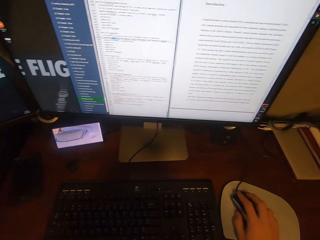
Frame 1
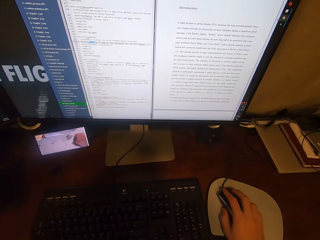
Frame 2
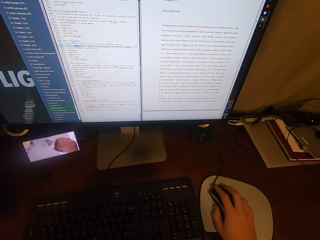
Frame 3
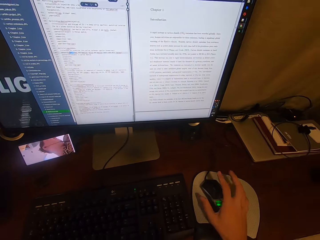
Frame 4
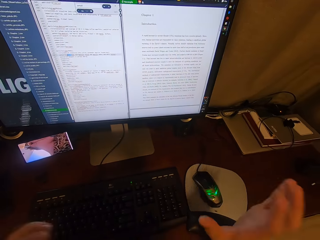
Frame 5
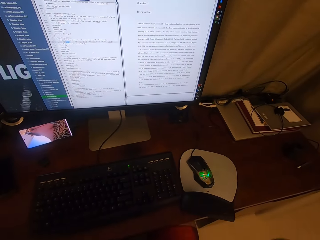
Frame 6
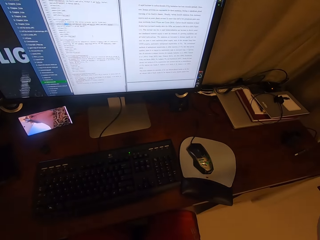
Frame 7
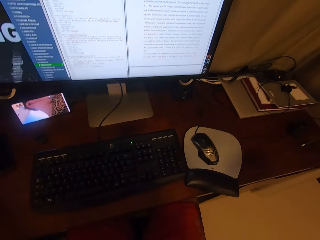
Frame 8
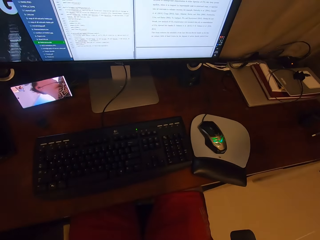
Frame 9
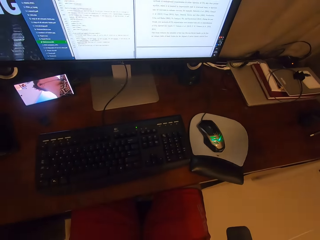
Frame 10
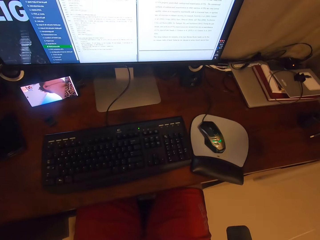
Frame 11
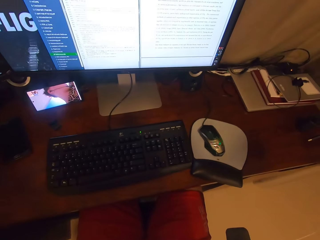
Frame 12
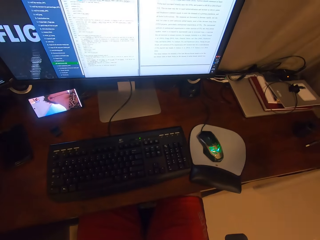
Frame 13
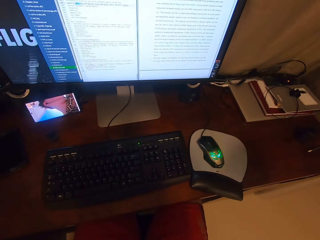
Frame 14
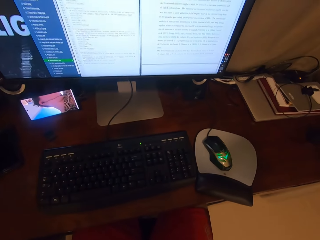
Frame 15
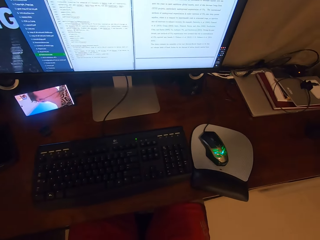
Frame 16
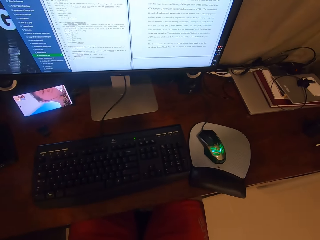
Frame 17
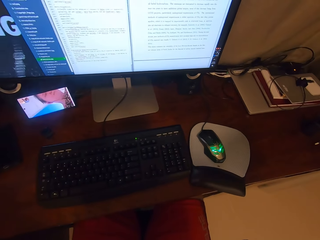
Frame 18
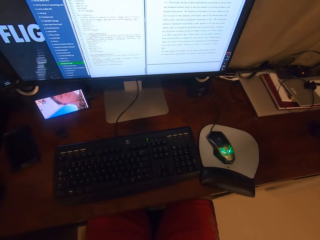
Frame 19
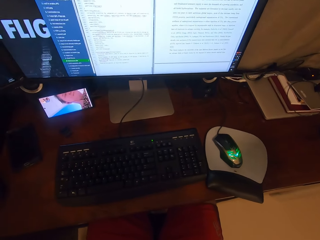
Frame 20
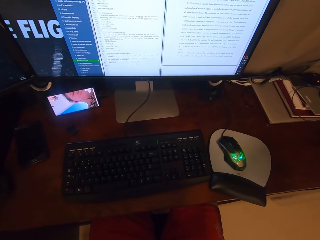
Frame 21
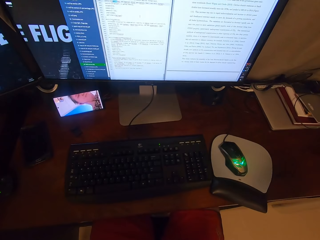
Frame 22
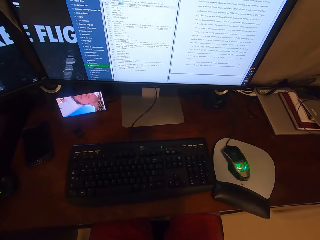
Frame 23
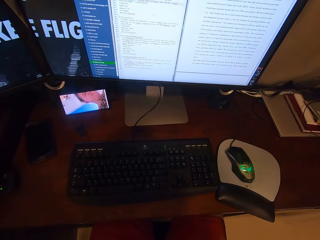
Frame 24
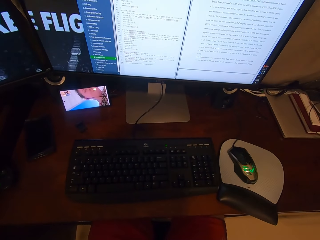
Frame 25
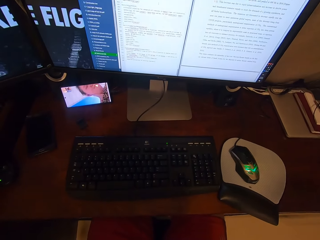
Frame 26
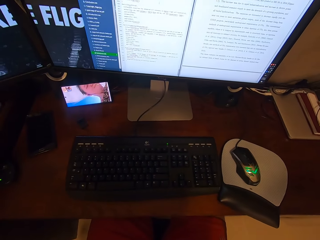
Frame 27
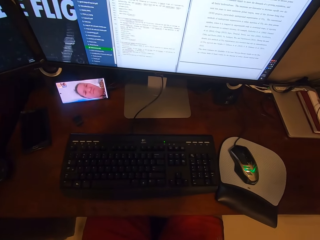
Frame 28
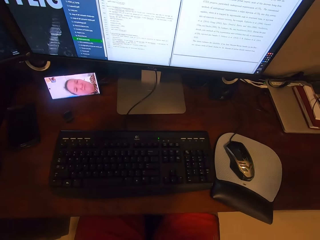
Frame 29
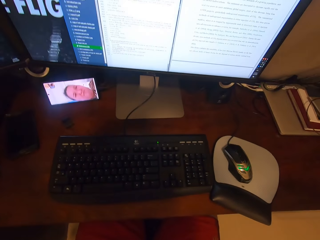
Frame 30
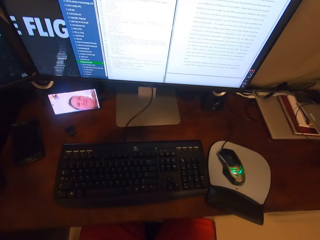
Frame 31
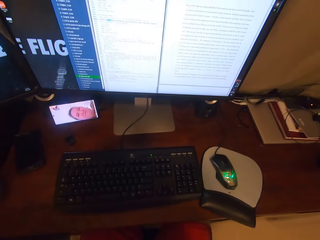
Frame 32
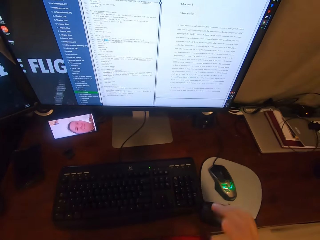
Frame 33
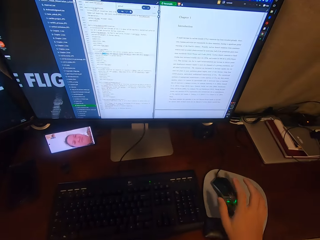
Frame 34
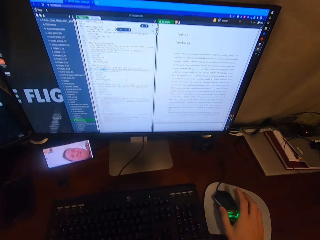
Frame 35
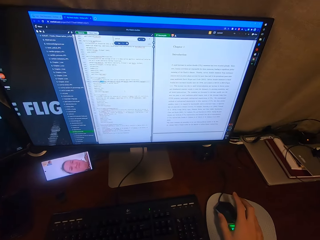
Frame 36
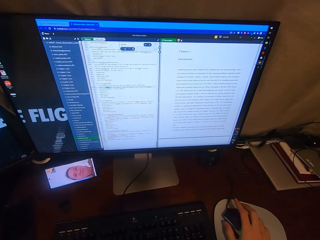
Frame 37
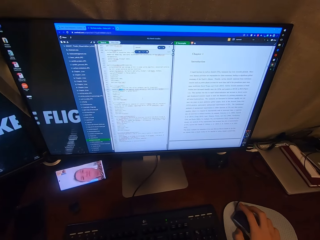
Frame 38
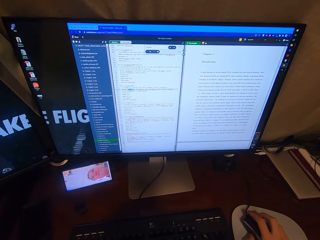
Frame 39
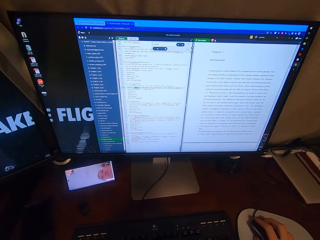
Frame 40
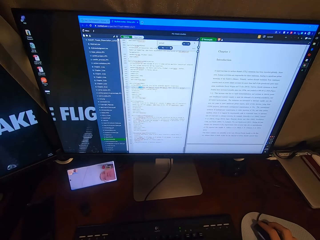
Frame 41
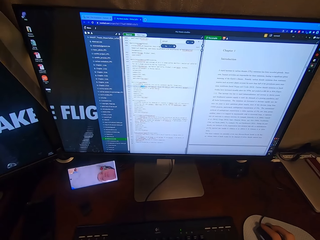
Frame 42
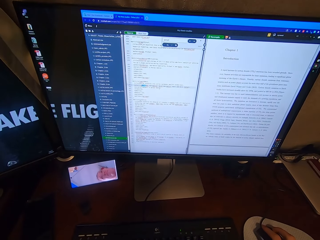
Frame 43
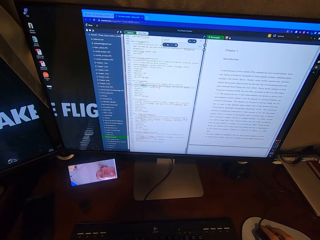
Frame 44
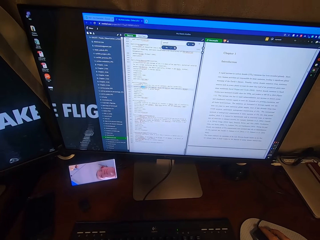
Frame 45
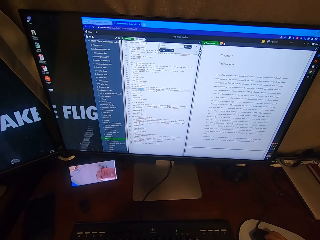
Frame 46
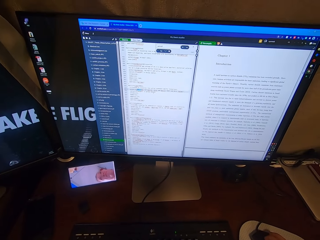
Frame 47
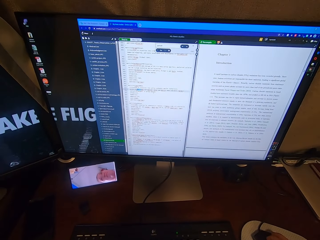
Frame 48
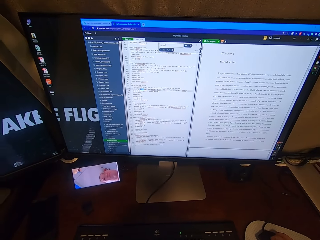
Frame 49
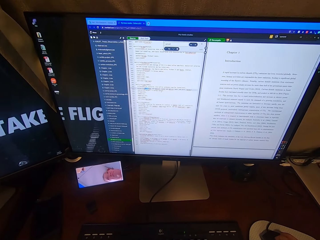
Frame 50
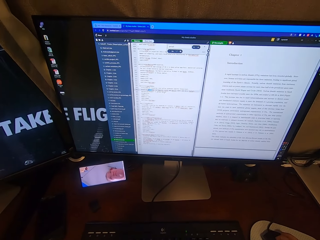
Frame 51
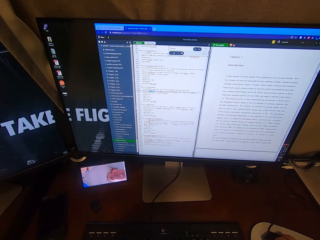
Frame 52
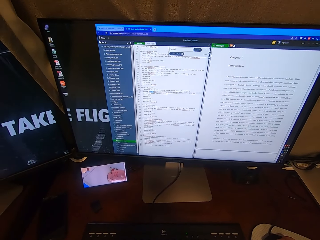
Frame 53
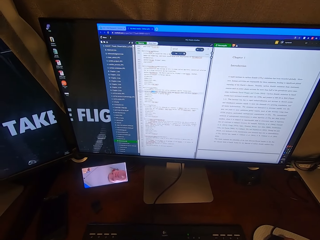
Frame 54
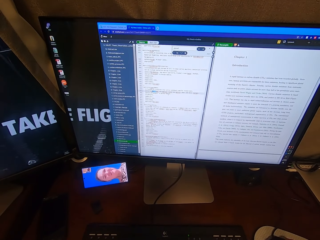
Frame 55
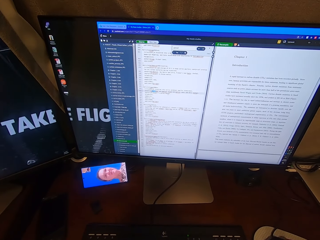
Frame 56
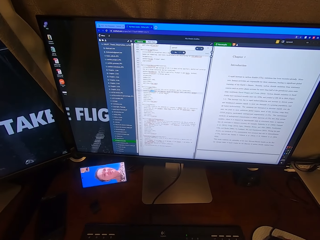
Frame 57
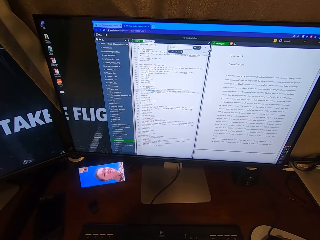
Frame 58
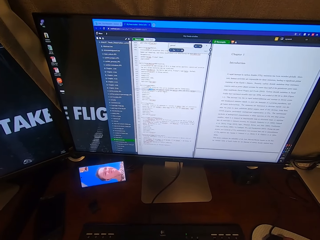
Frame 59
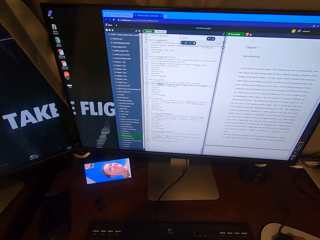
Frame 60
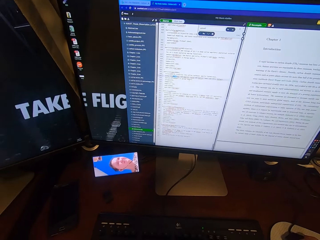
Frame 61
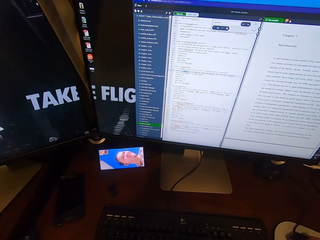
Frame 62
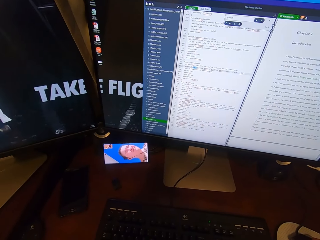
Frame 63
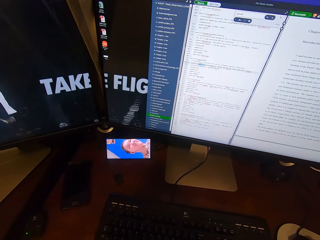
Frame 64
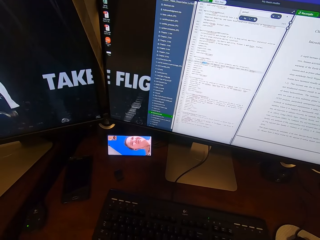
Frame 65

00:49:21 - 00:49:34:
The camera wearer removes his right hand from the USB mouse attached to the desktop computer. He looks at the phone. He holds the USB mouse attached to the desktop computer with his right hand.

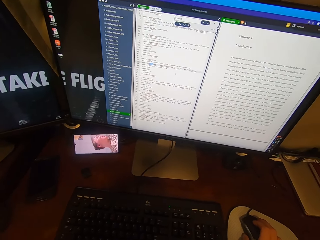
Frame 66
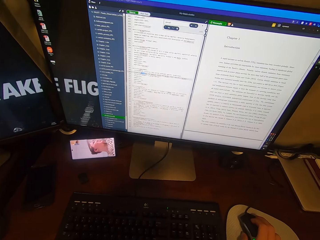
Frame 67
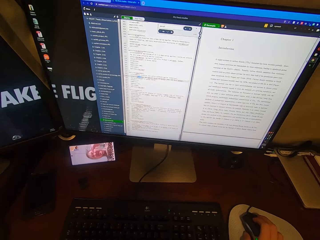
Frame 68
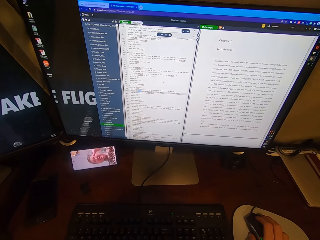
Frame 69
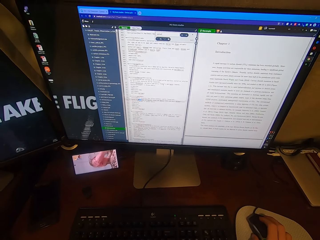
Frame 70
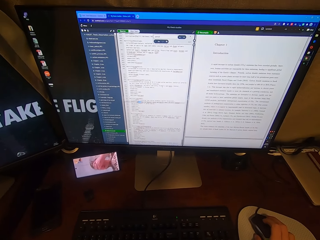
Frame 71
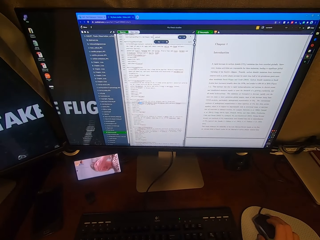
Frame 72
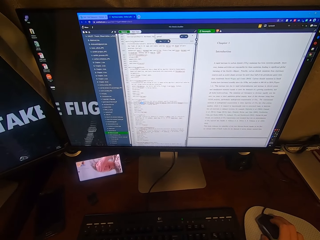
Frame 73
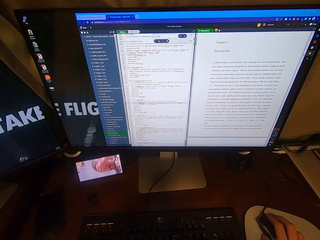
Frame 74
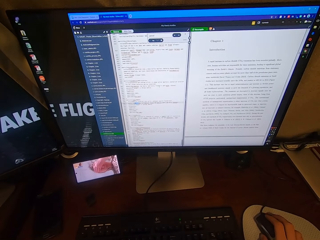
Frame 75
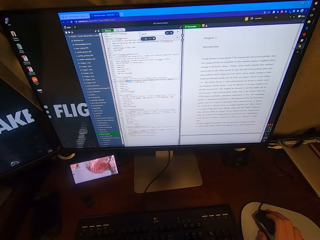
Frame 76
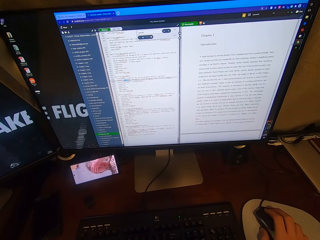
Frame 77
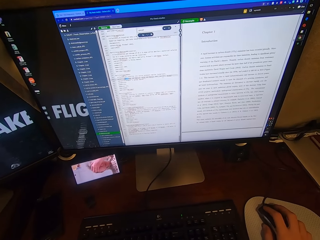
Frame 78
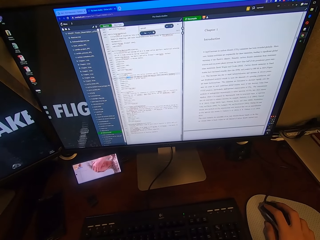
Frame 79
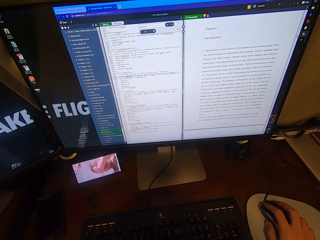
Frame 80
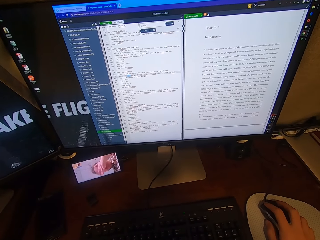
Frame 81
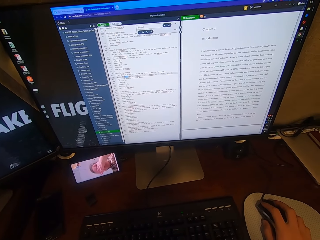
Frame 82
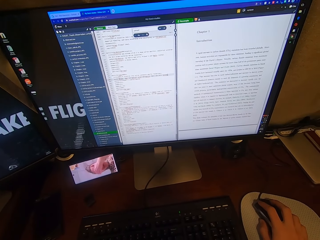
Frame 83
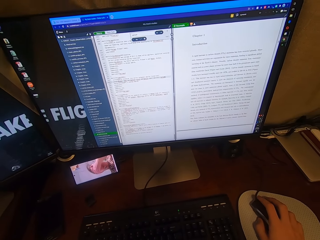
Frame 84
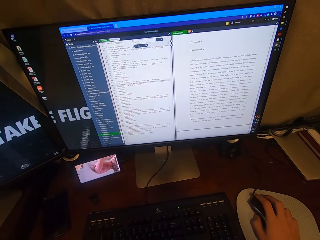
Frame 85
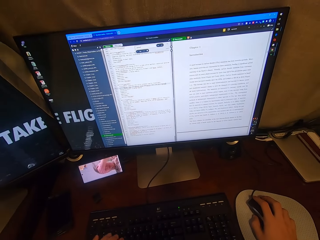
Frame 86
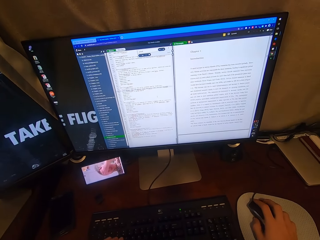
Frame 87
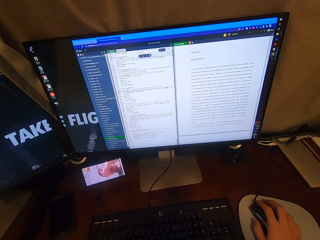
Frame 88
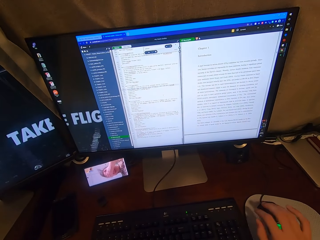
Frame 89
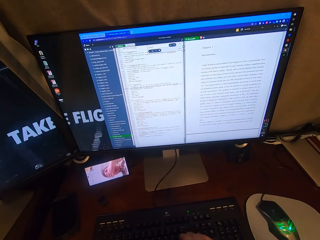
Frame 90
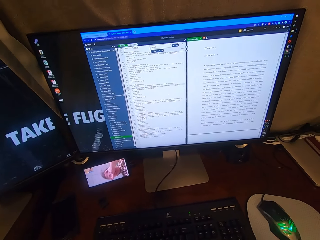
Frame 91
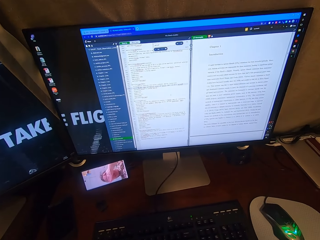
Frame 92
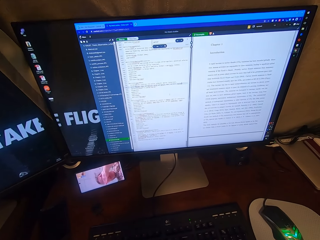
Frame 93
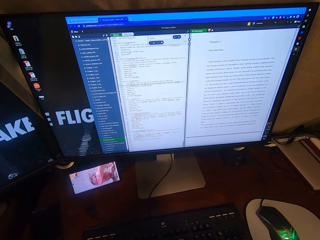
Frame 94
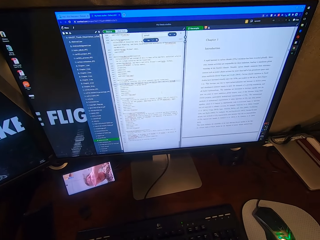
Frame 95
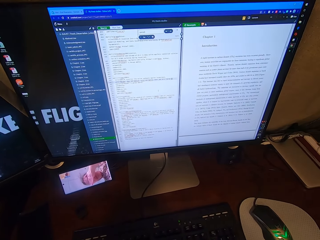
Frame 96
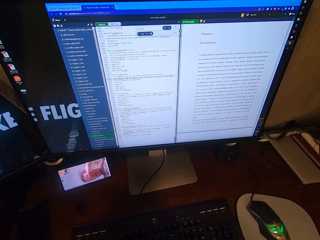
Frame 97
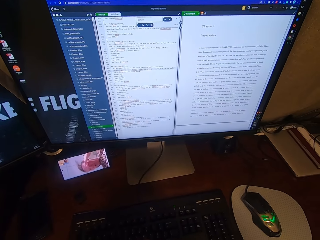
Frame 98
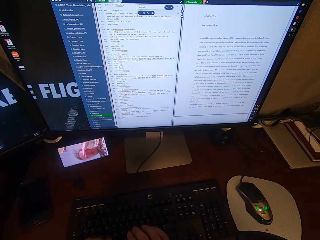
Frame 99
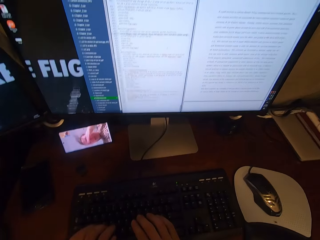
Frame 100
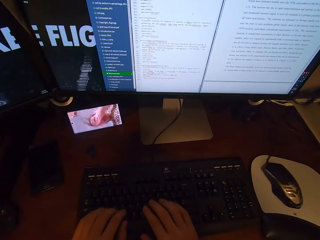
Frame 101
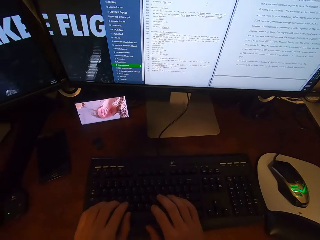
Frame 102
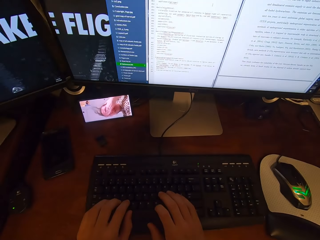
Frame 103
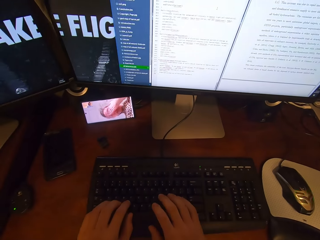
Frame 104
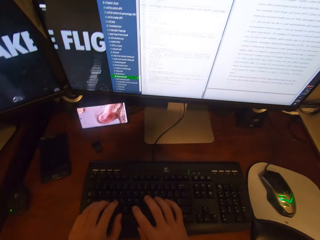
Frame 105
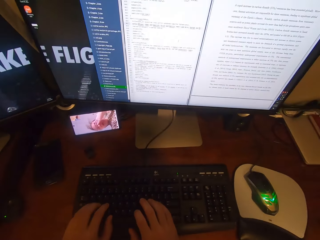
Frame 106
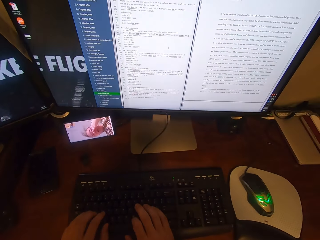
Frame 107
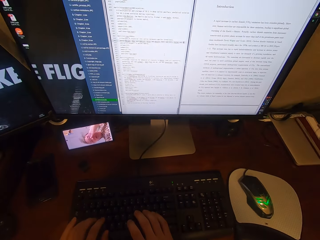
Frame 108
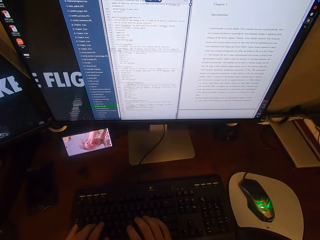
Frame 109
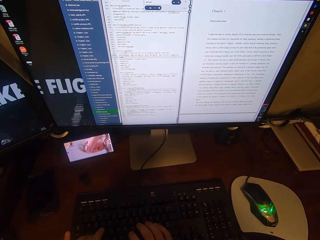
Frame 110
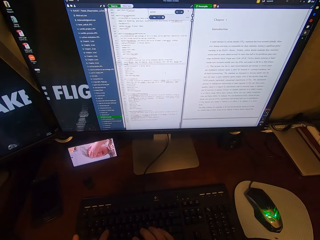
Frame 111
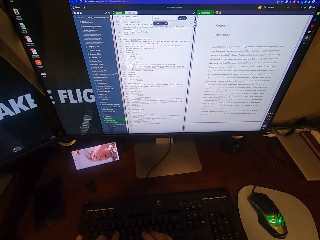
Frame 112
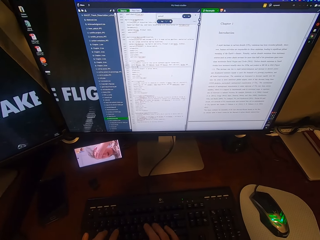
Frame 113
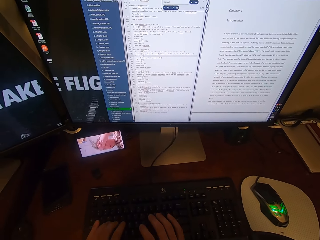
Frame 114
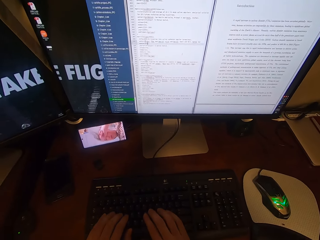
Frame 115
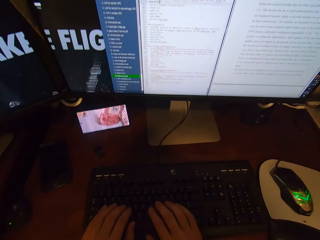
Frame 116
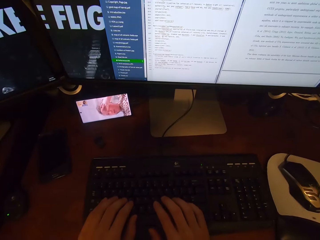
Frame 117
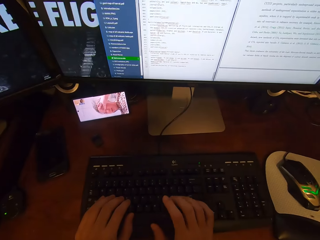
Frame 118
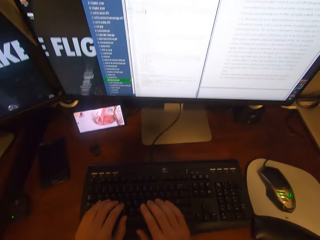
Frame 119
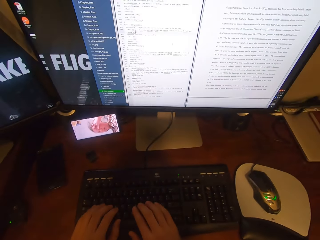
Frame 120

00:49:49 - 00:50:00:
The camera wearer scrolls on a USB mouse attached to a desktop computer with his right hand. He clicks on the USB mouse attached to the desktop computer with his right hand. He types on a keyboard attached to the desktop computer with his hands.
